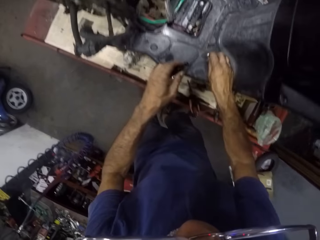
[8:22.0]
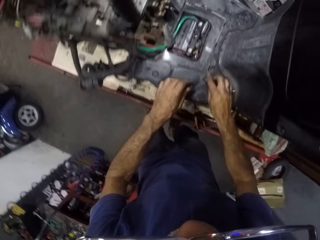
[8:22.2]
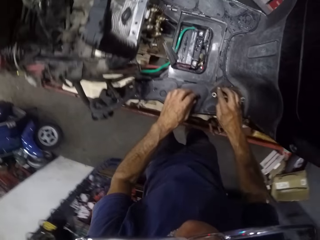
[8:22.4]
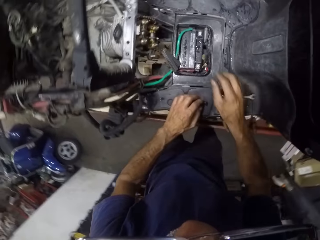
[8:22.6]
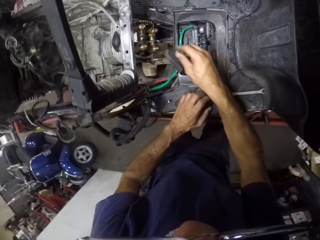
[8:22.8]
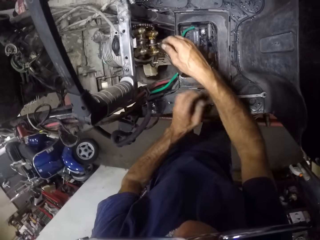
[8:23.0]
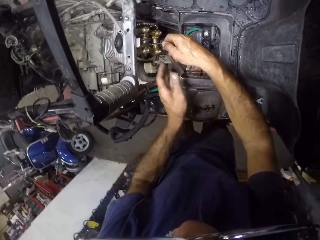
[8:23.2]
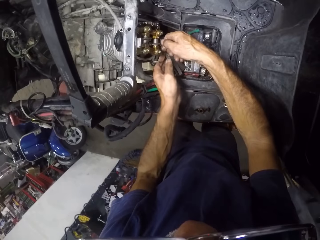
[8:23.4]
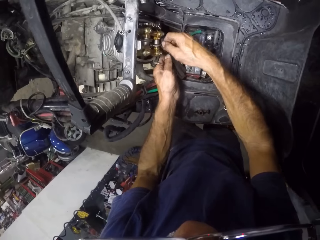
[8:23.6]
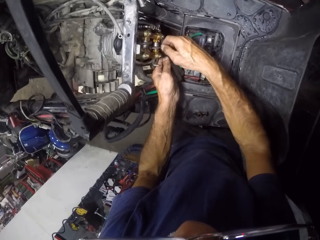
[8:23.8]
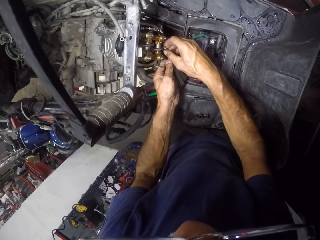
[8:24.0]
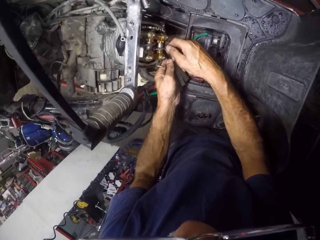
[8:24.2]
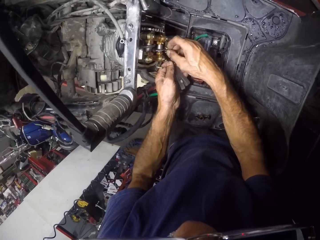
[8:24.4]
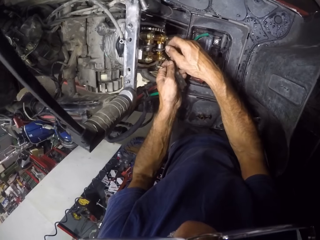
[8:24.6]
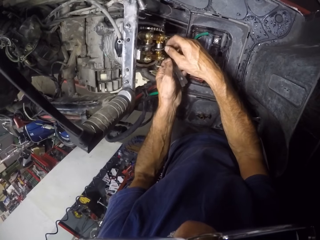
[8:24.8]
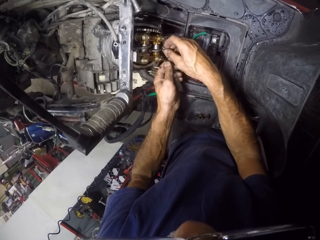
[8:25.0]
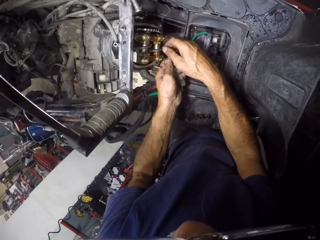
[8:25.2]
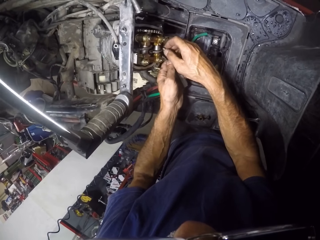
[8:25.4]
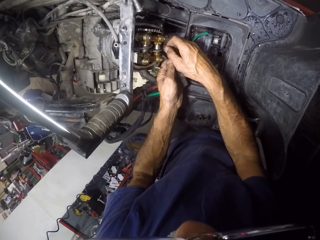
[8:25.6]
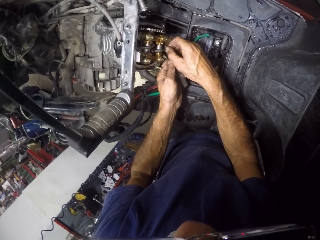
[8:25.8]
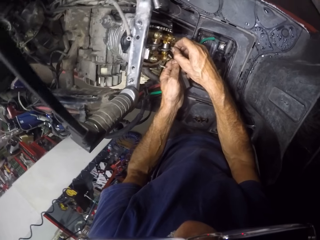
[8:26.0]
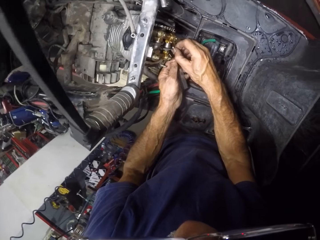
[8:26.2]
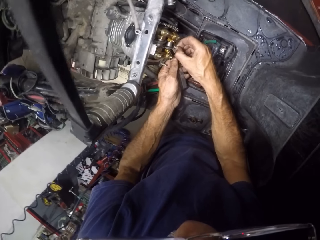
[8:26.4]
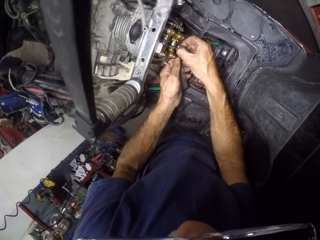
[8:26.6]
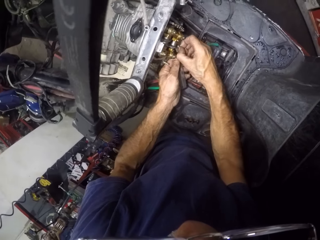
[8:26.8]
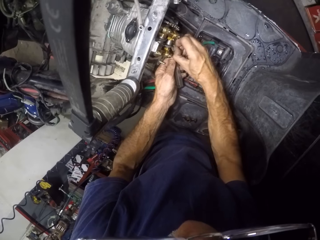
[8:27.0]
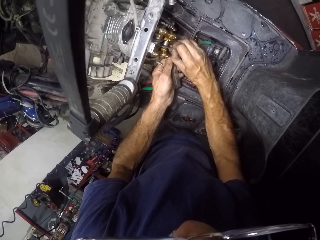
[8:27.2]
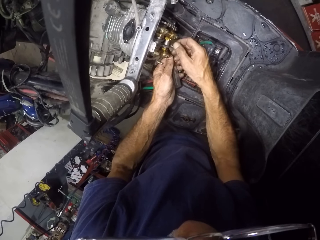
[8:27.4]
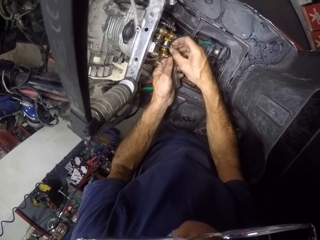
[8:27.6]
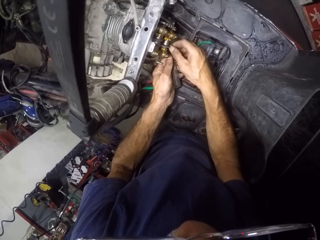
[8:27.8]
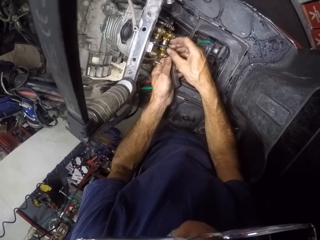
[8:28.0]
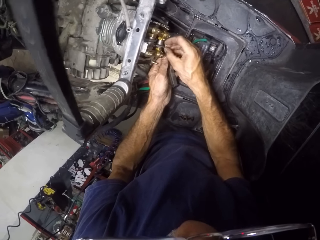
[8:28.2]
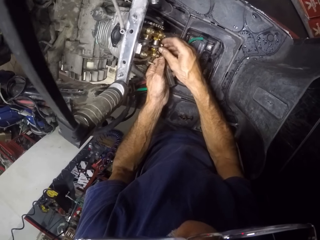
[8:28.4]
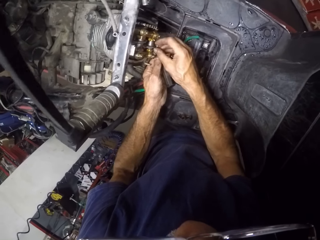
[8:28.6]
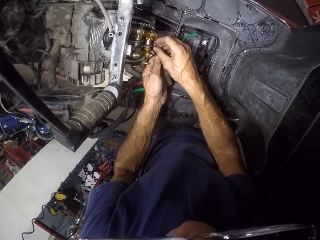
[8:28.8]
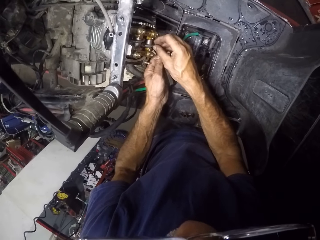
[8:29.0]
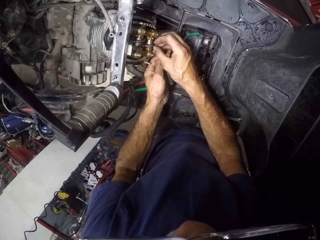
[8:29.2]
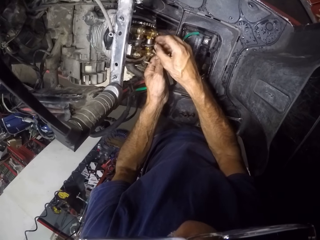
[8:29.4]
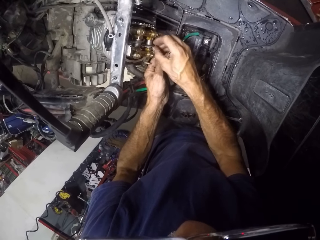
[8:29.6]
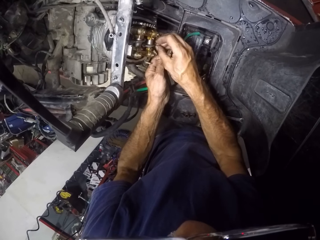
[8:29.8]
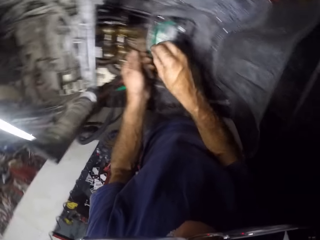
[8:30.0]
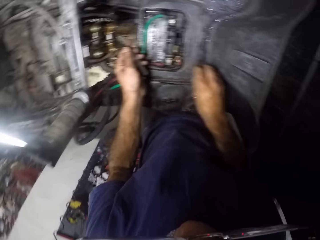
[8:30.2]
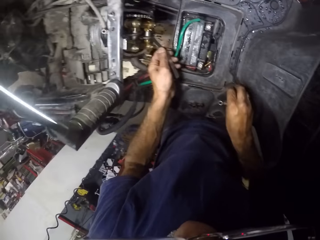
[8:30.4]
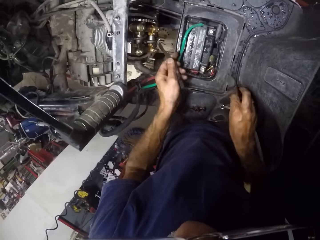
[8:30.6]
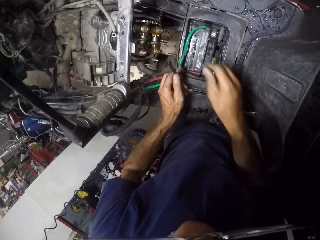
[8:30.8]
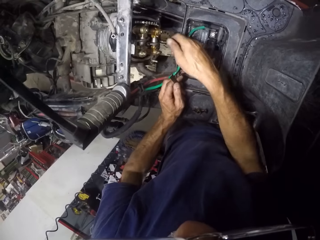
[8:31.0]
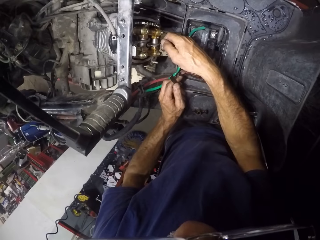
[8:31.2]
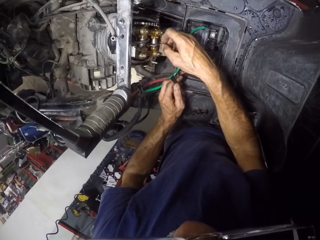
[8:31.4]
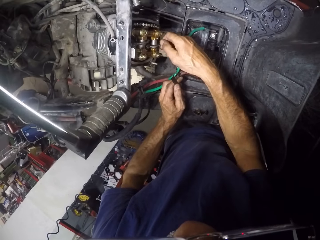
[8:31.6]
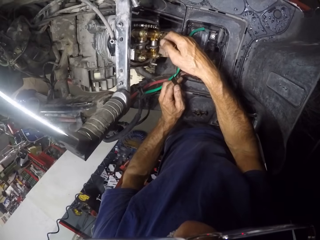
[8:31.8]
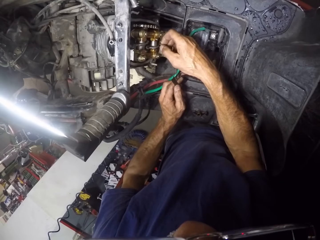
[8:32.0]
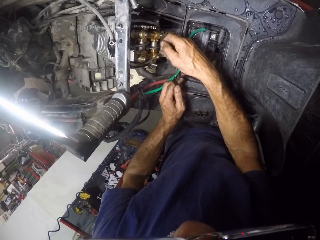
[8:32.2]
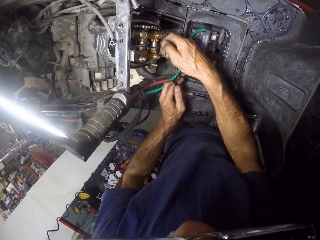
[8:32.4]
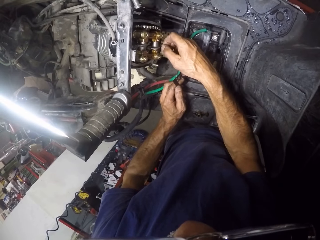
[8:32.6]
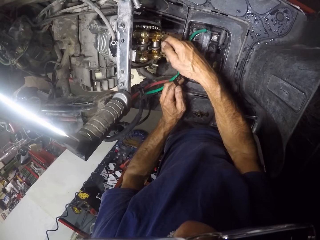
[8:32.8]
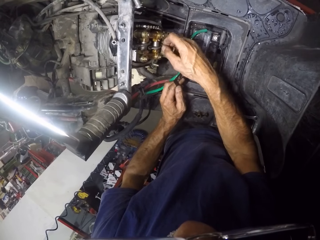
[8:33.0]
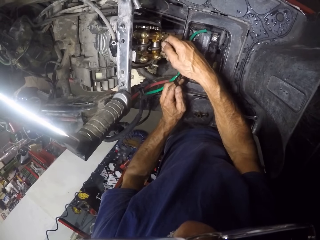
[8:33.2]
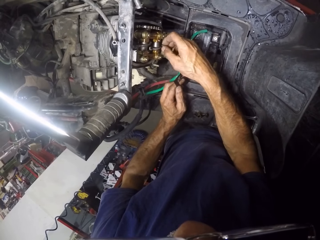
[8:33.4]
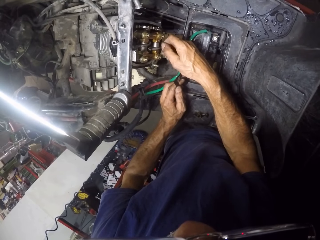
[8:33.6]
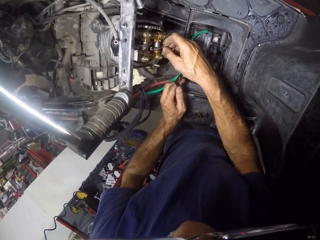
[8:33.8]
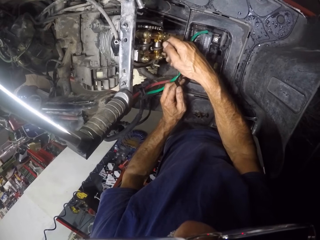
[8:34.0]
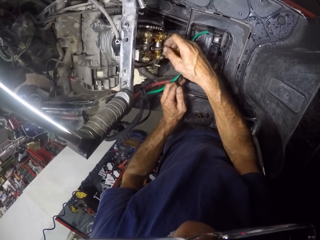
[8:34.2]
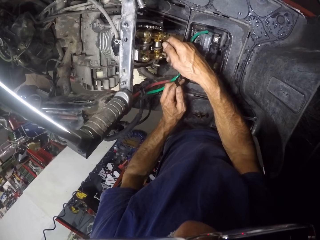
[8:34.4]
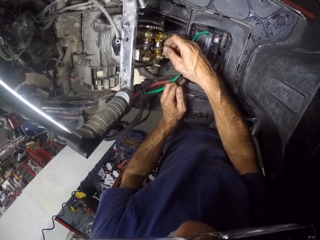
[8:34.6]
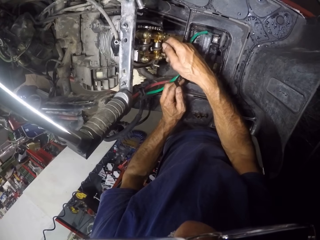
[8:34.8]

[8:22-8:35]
The camera wearer puts the nut and the spanner on the motorcycle. He removes screws. He loosens a nut from the engine bracket with his right hand. He puts the nut on the motorcycle. He loosens a bolt from the engine break.

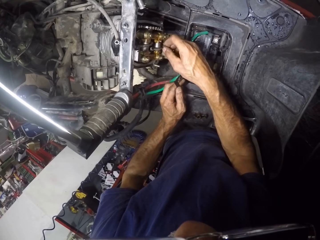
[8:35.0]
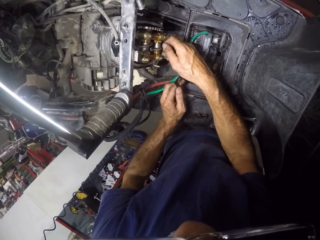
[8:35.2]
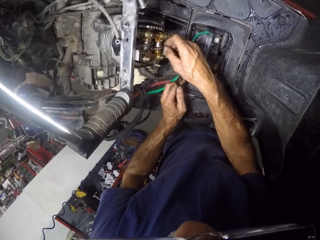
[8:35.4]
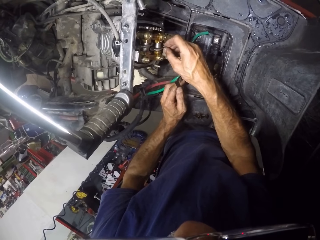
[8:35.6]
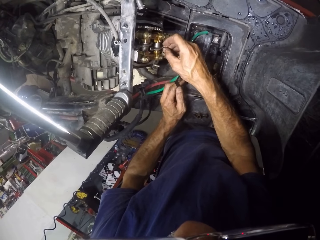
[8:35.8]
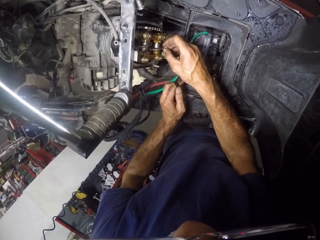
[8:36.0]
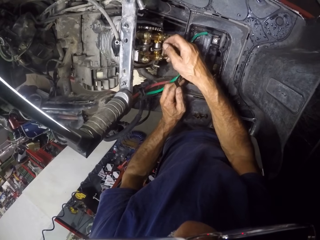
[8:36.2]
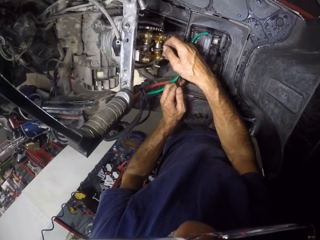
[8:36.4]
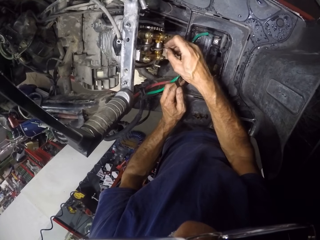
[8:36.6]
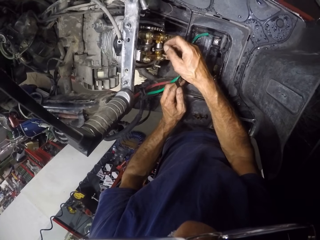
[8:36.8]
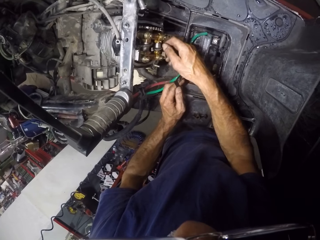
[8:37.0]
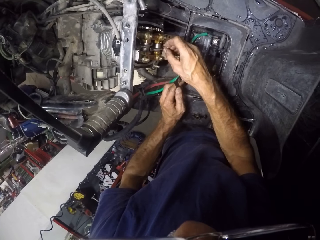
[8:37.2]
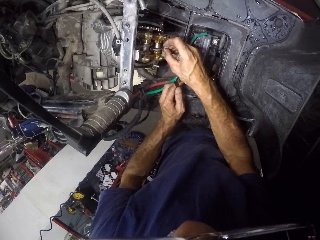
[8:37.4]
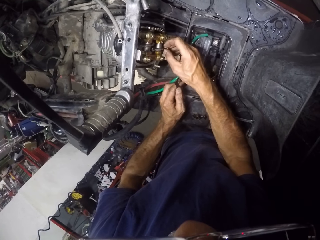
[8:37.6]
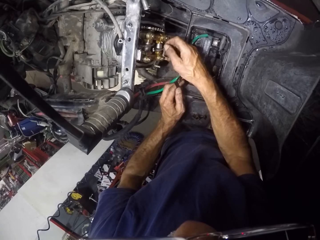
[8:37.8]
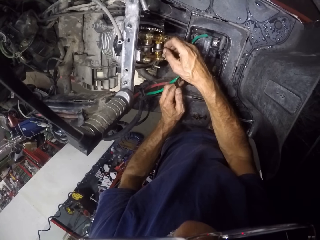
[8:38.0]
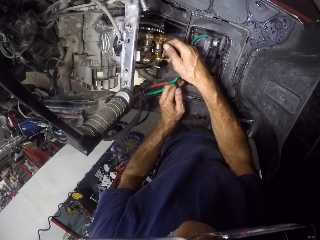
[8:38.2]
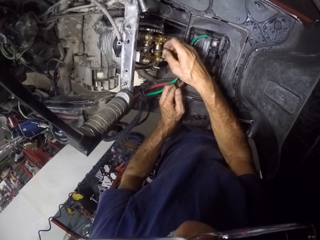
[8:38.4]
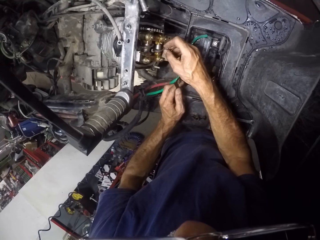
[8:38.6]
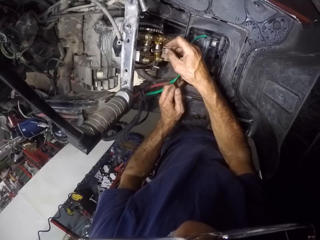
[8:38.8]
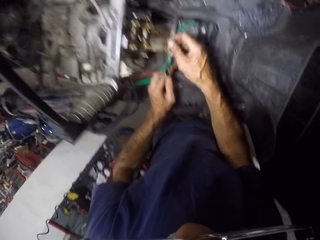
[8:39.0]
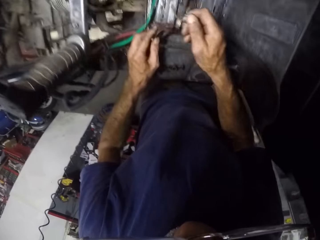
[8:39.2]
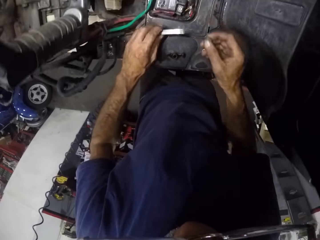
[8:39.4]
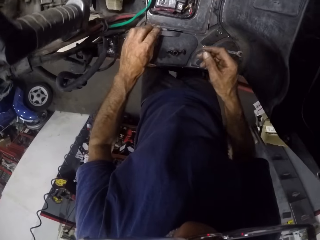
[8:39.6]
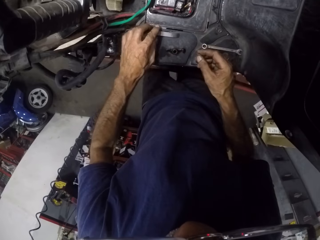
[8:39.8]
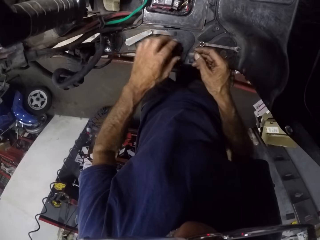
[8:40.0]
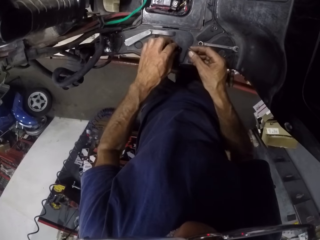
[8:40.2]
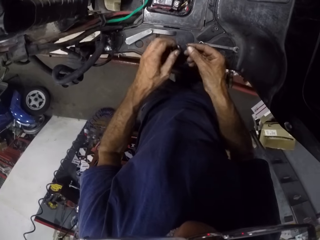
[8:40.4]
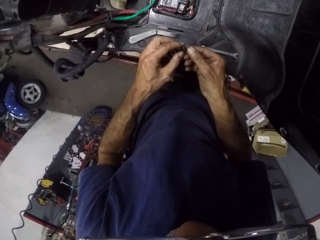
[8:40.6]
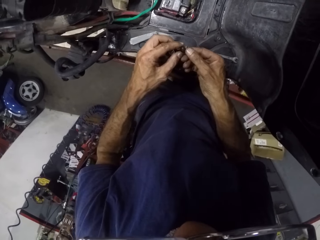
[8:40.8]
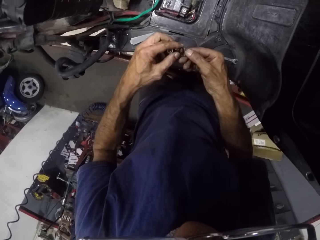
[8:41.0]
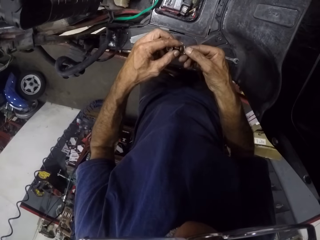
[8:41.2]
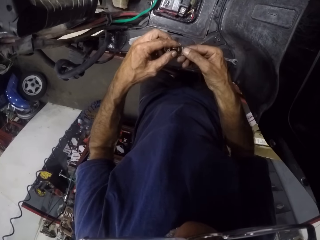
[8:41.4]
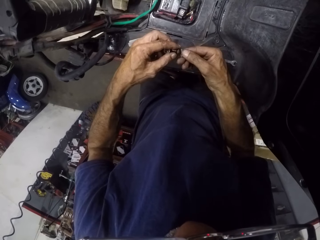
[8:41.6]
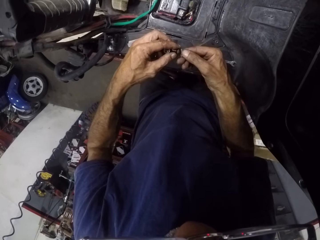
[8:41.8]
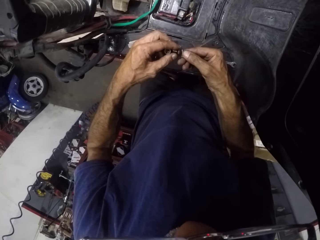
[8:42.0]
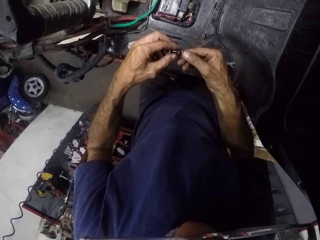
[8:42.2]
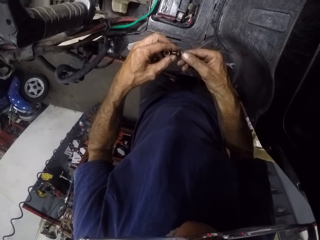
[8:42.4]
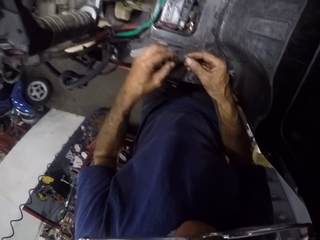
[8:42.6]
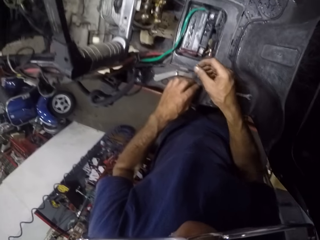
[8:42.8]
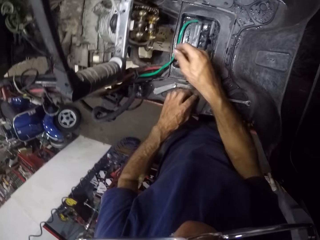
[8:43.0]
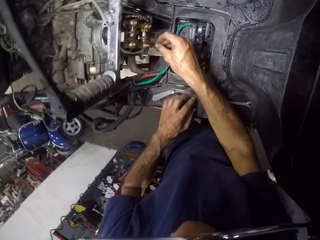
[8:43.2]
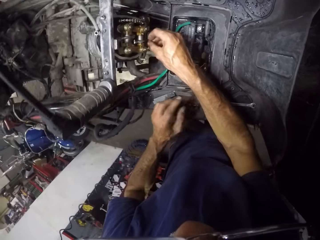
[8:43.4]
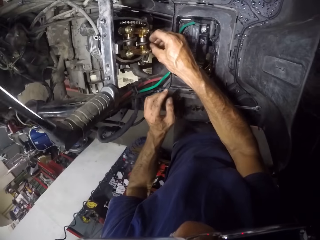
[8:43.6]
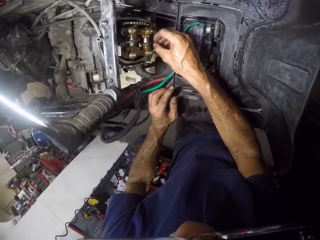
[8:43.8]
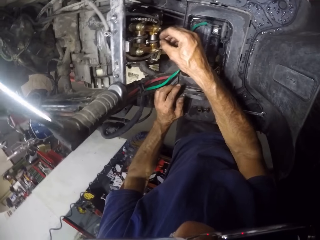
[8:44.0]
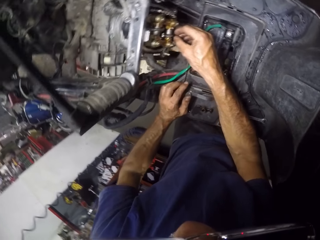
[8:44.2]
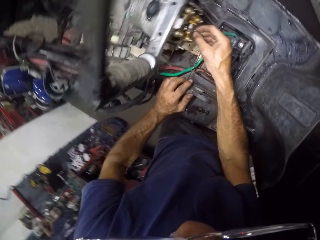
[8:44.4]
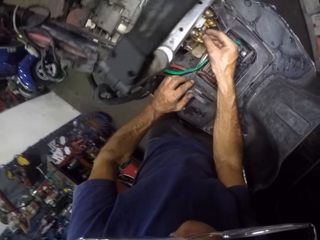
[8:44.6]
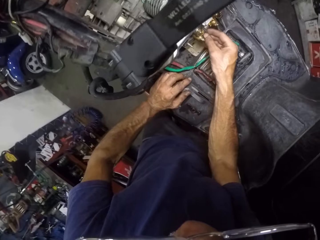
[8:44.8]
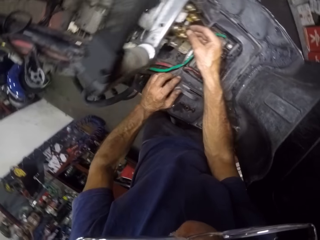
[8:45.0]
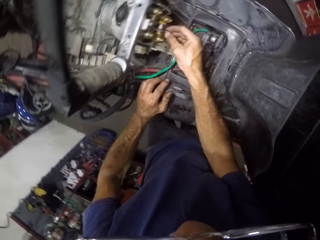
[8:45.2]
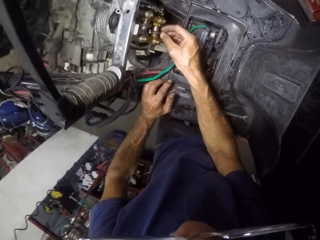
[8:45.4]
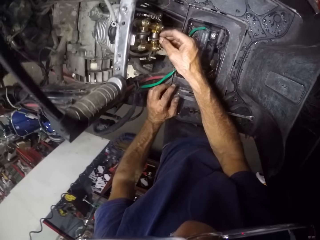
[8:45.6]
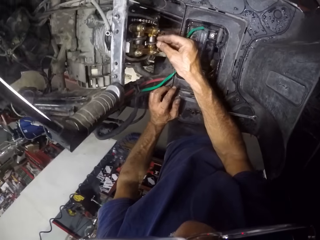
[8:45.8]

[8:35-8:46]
The camera wearer compares the bolt with another one. They insert screws into something. They tighten the bolt to the engine bracket. They insert the screws to the engine.
